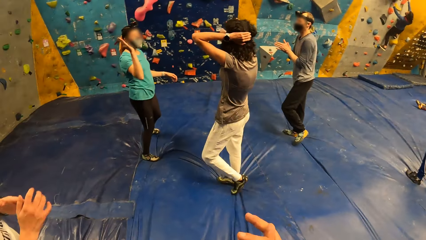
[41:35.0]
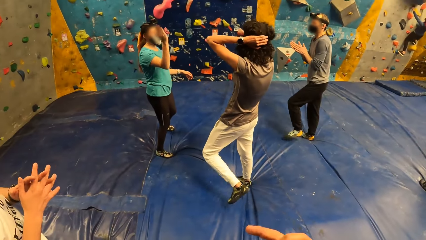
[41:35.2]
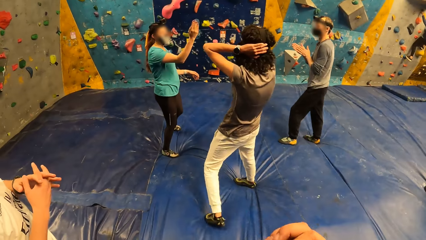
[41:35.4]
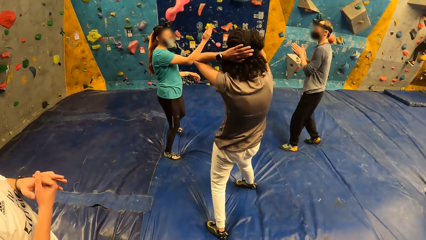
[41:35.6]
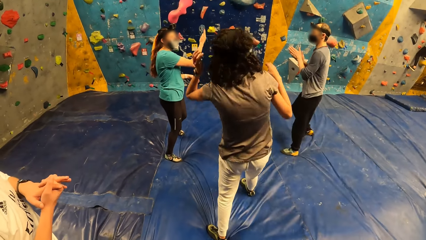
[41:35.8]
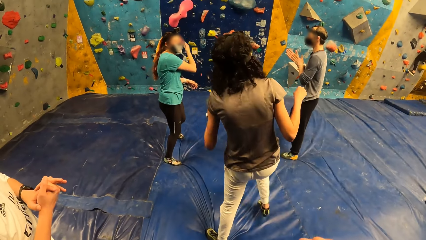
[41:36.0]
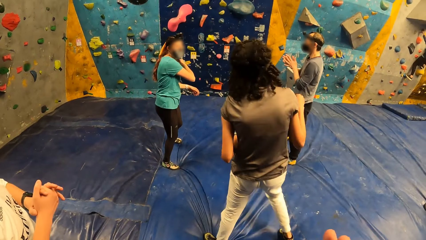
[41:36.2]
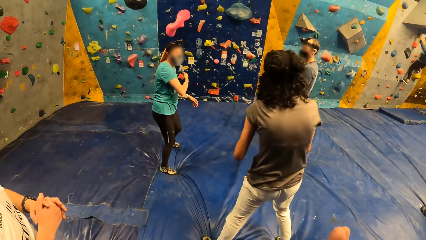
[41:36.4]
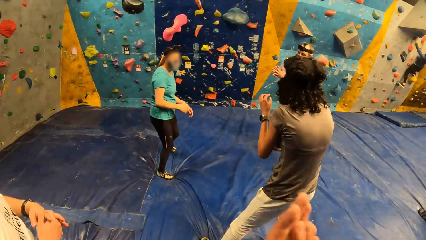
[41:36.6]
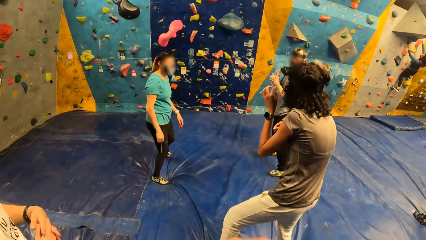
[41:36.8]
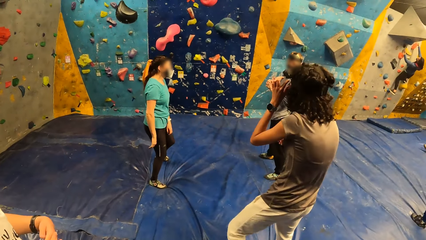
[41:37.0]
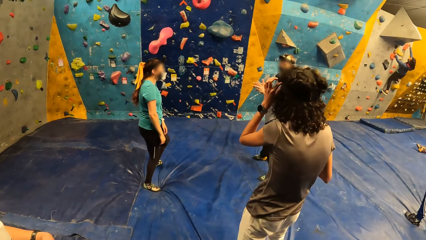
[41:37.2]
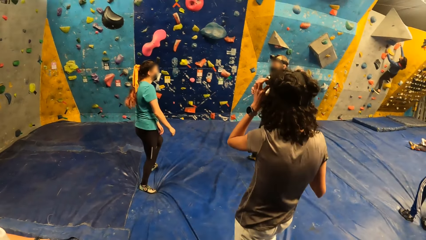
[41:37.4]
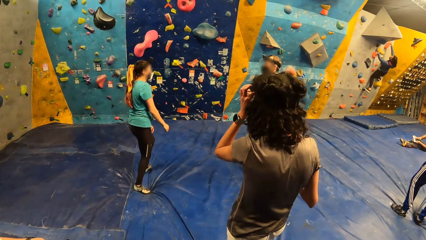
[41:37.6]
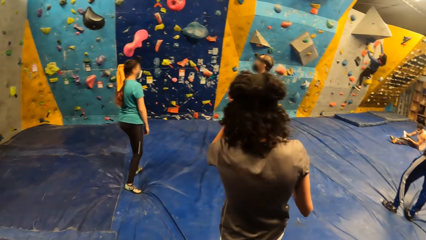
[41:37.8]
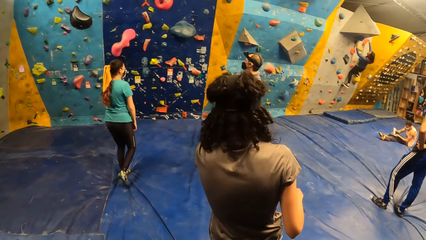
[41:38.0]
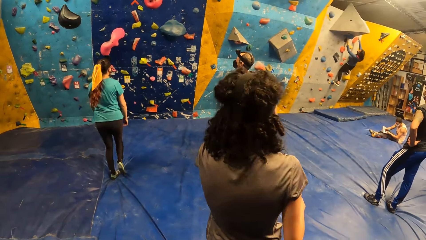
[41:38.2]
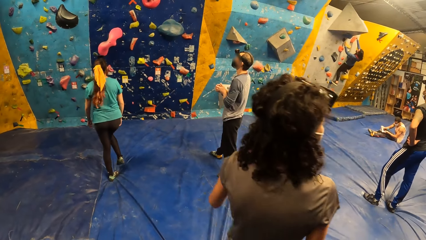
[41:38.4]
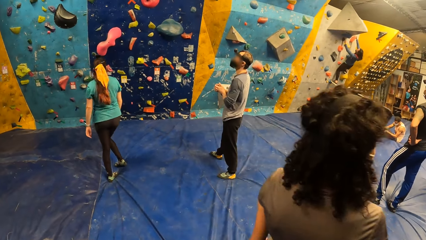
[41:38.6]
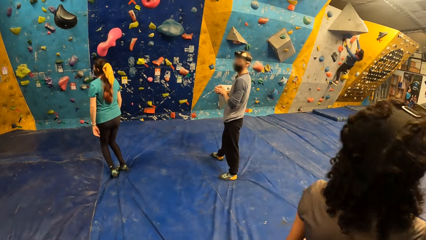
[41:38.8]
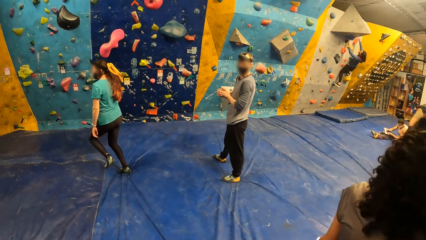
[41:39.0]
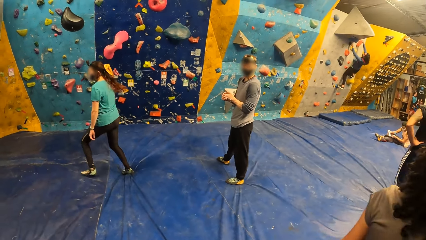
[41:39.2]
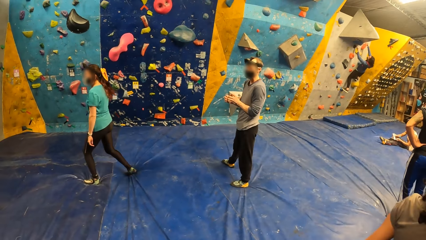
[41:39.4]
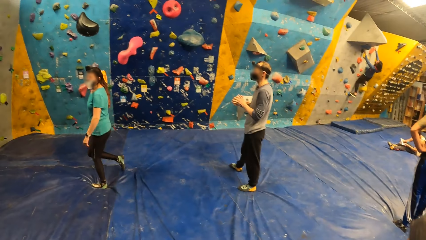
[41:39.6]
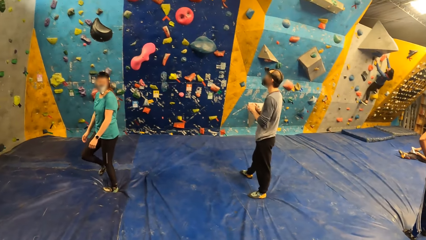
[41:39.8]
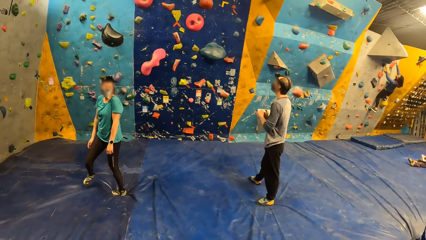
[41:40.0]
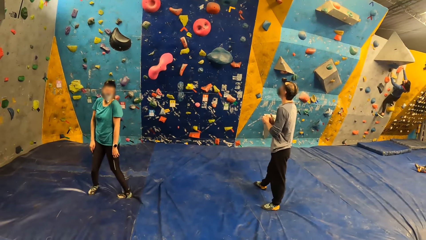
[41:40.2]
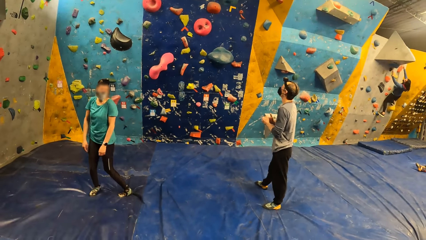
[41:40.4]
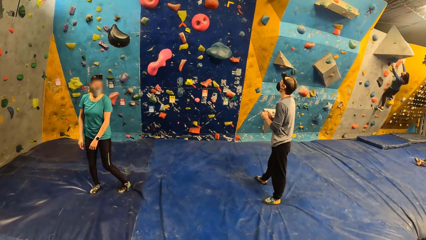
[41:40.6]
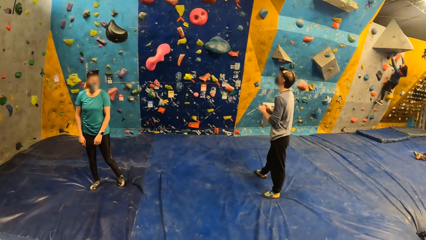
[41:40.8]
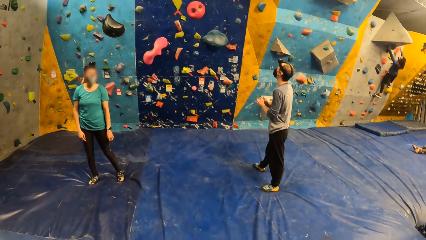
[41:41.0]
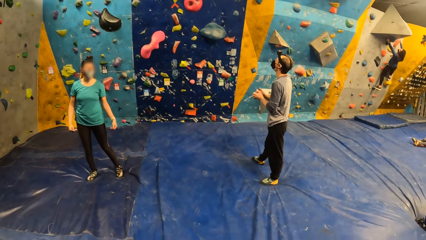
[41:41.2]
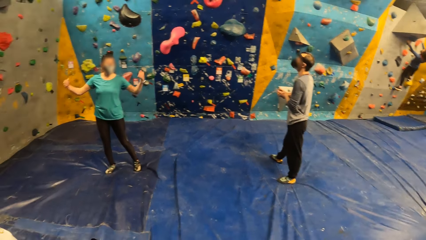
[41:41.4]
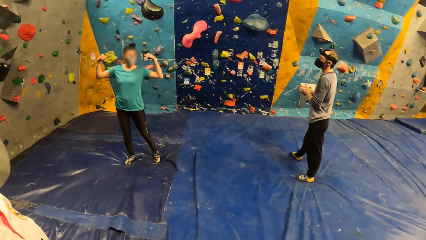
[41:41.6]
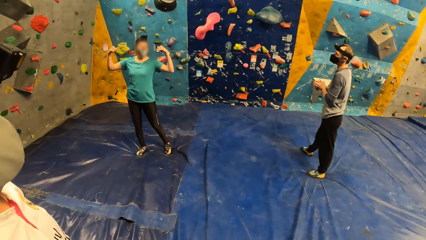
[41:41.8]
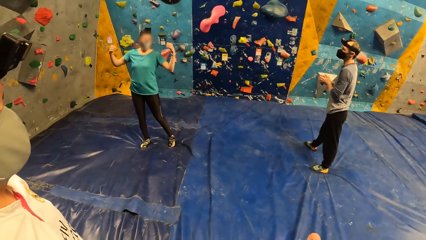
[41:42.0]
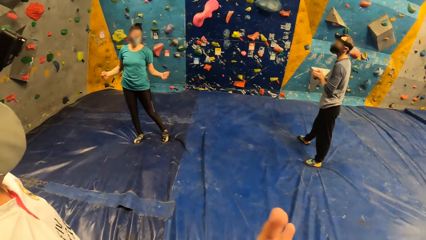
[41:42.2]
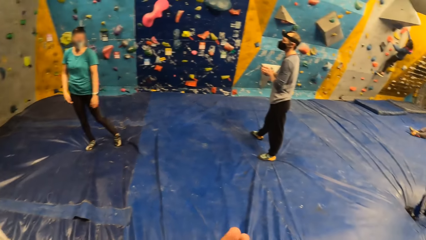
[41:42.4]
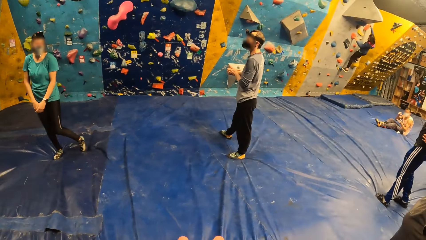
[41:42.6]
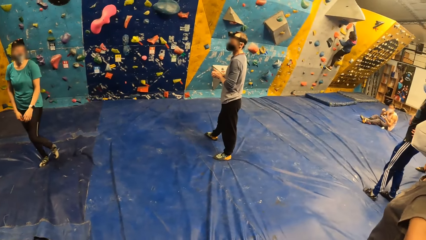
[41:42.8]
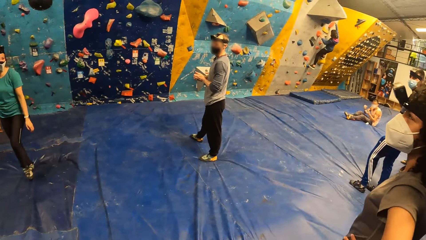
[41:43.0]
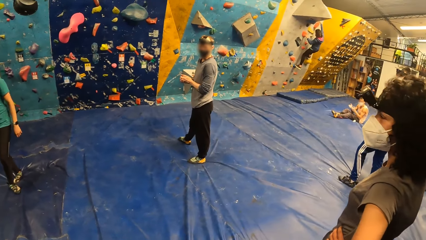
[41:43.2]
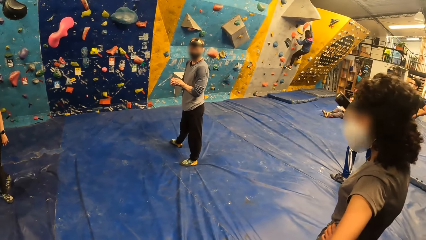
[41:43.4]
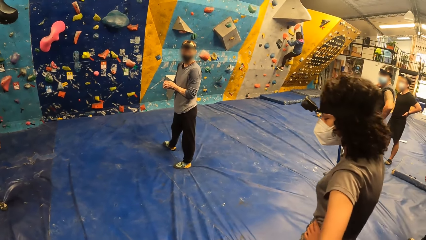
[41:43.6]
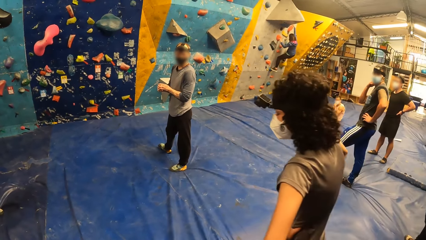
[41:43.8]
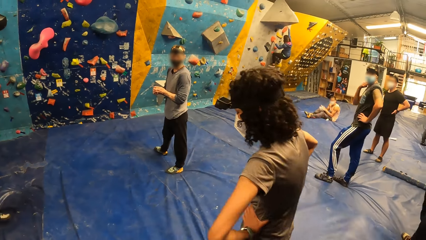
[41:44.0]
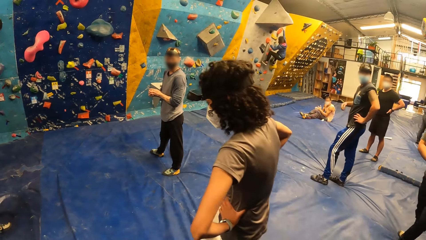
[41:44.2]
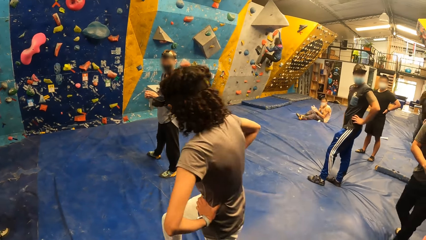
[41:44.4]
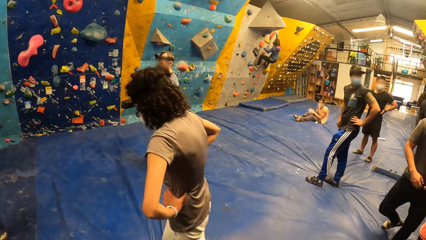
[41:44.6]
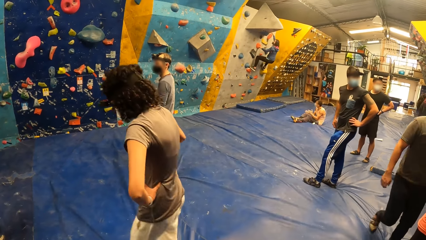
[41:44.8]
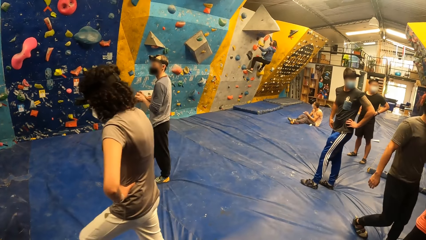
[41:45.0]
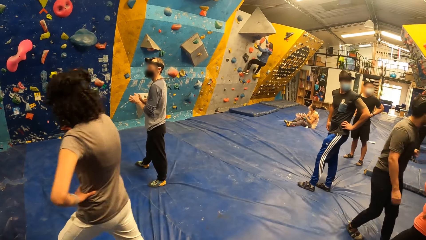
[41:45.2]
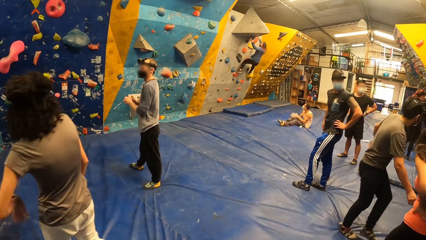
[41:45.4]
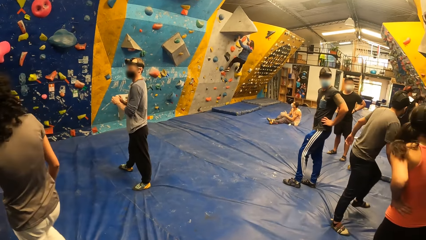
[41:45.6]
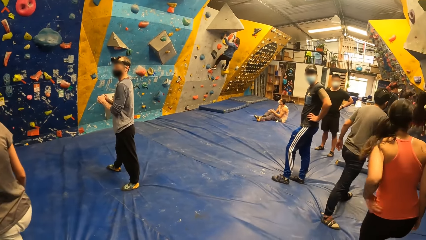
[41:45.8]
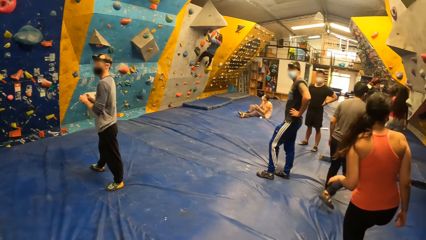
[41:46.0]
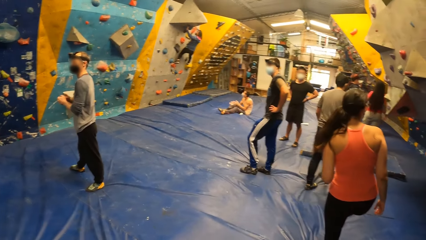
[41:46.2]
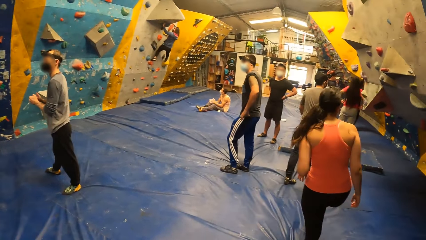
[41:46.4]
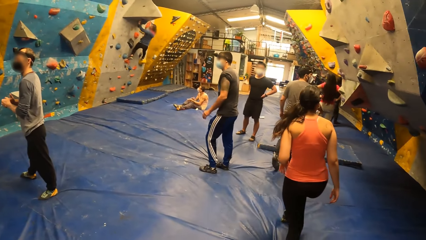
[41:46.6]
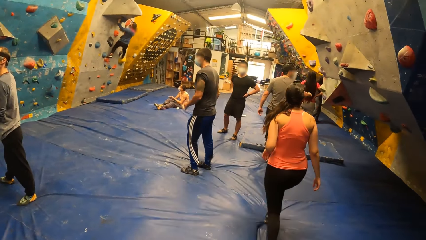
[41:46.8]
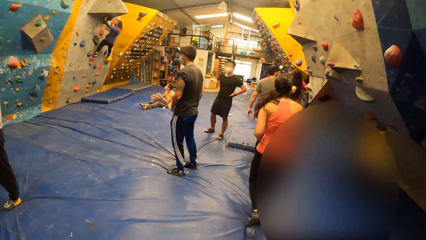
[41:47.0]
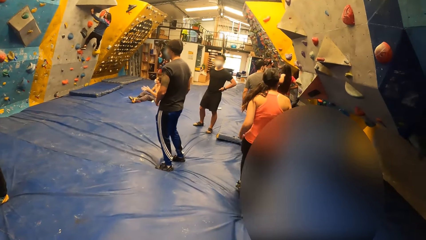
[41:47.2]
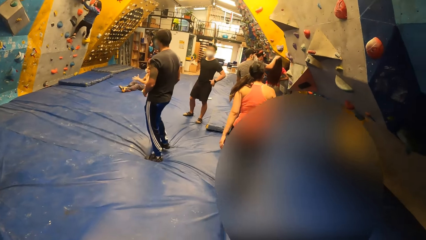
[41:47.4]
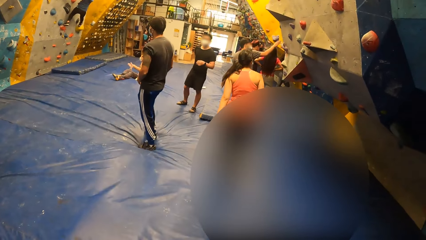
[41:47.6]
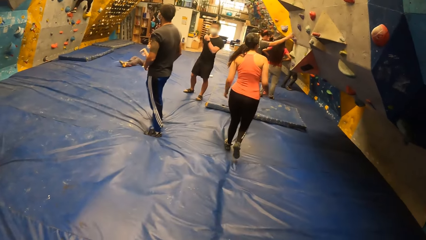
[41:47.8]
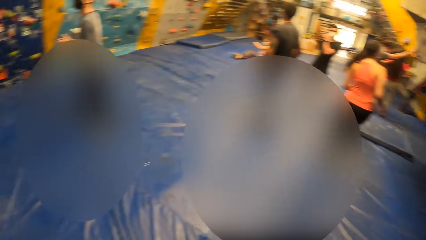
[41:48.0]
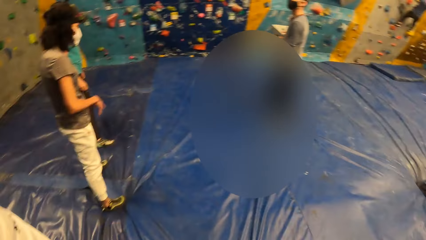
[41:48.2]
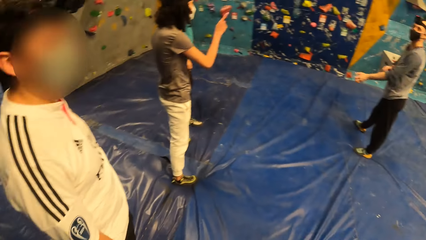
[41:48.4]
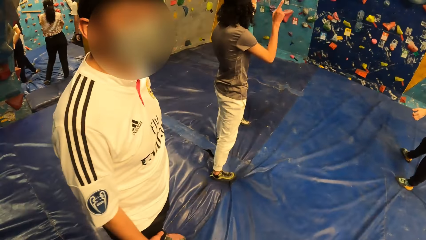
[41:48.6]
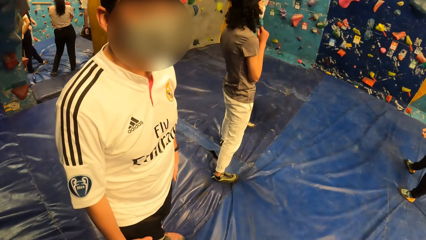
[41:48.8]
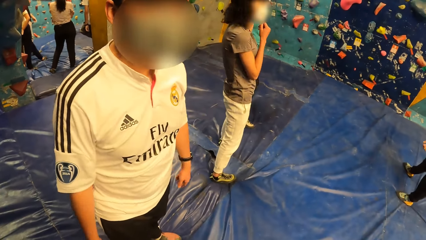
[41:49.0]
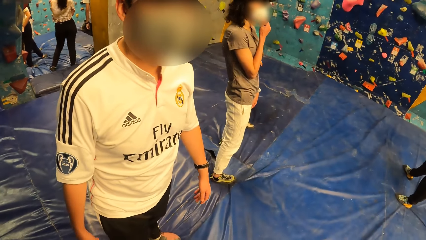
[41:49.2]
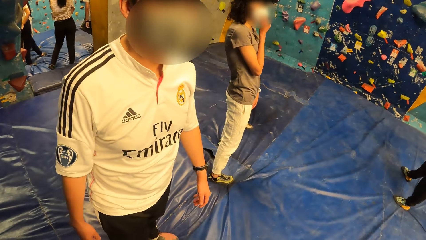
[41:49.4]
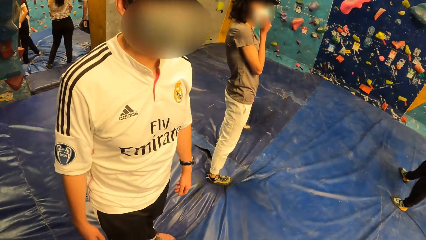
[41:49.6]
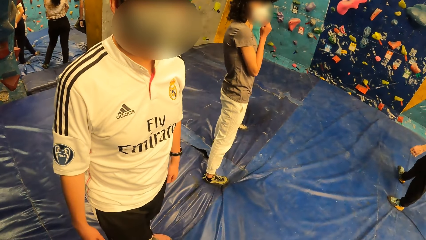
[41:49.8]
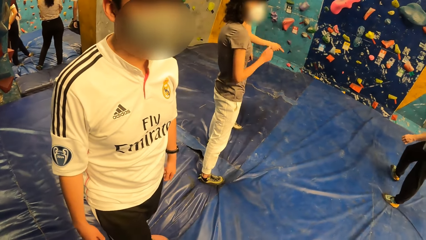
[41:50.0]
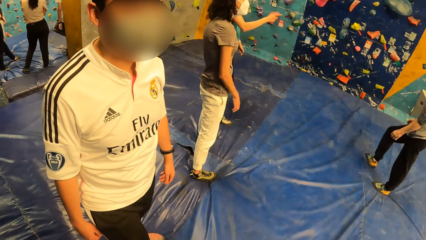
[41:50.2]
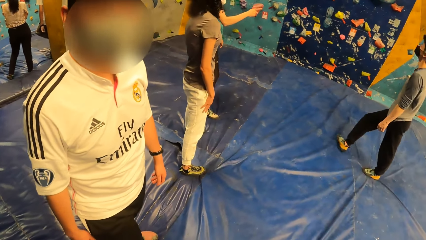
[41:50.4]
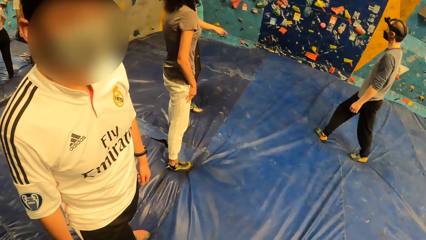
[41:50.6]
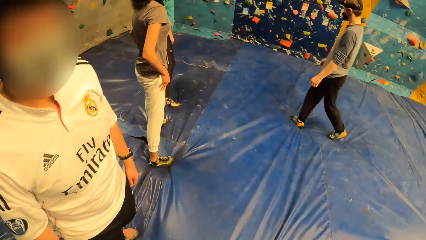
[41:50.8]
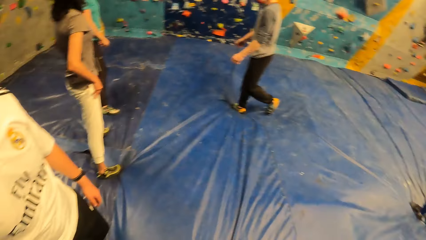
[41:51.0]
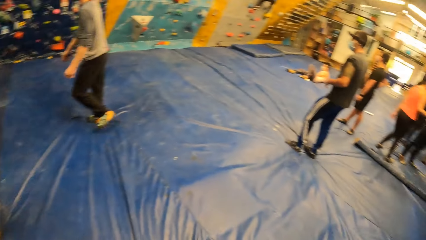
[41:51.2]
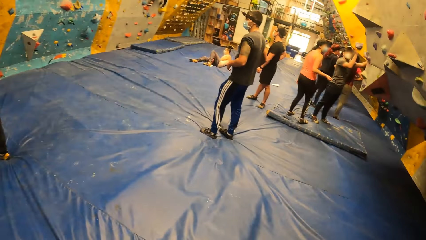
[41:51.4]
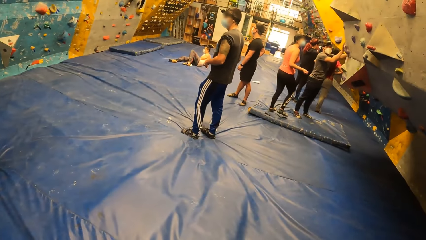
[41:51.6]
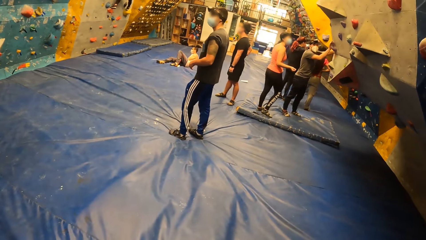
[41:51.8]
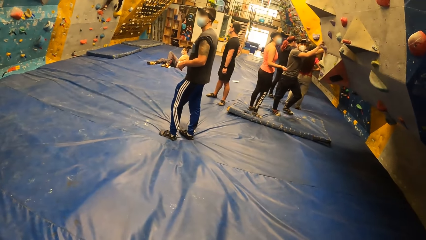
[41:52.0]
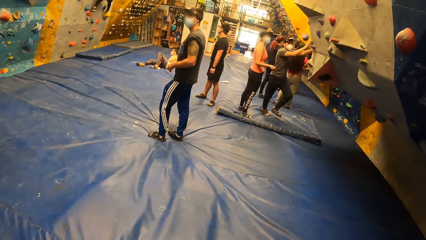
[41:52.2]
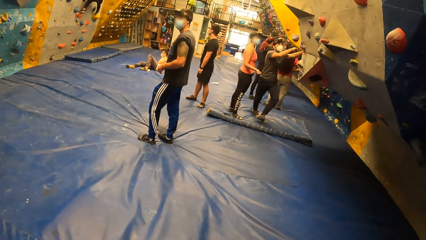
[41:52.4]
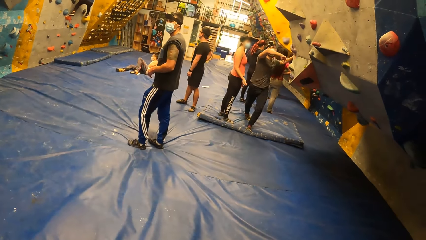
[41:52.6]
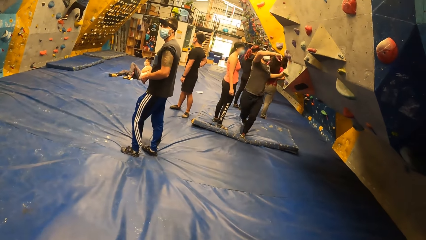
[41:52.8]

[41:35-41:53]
The camera wearer moves a hand. A woman interacts with another woman. The camera wearer looks around the rock climbing room. The other woman gestures with both hands. The camera wearer moves a hand. They look around the rock climbing room. The first woman places her right hand on her nose mask.
